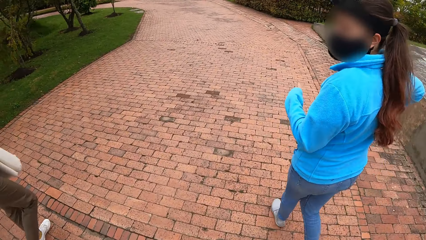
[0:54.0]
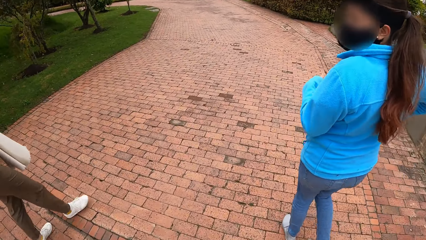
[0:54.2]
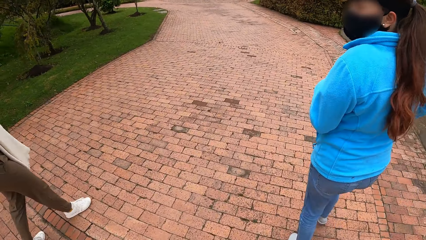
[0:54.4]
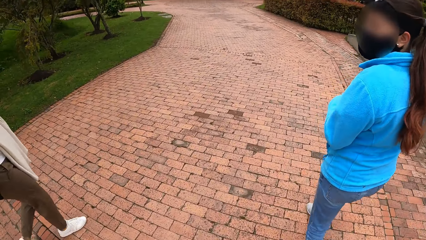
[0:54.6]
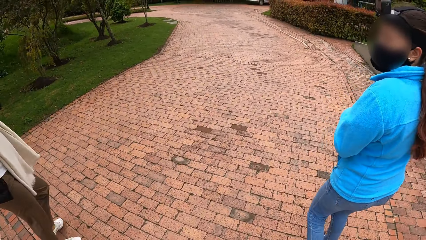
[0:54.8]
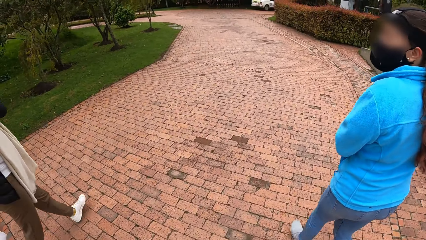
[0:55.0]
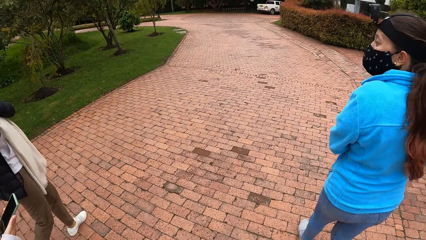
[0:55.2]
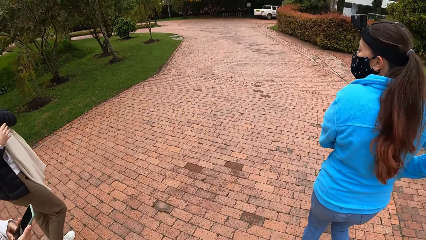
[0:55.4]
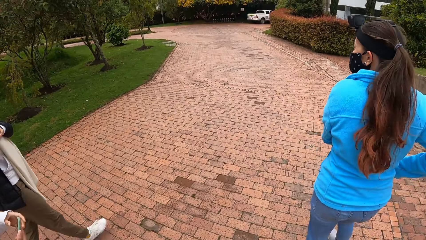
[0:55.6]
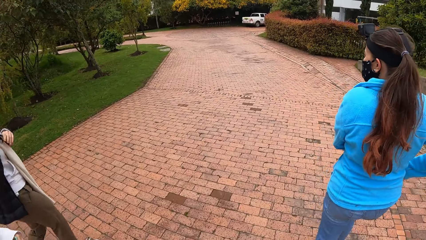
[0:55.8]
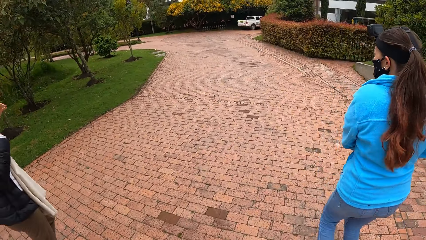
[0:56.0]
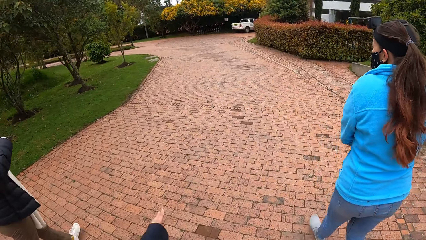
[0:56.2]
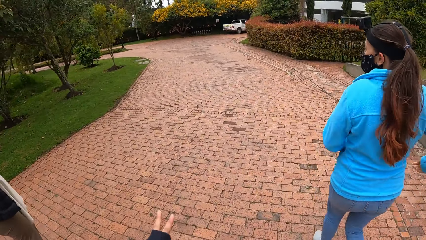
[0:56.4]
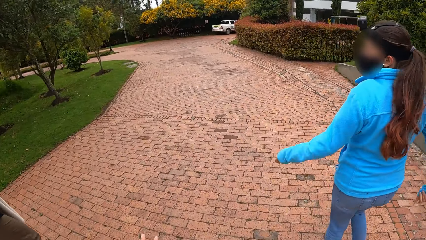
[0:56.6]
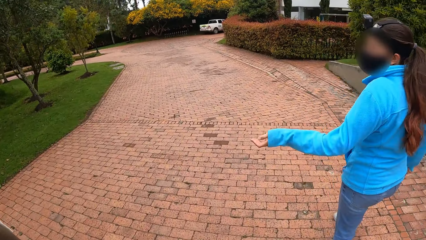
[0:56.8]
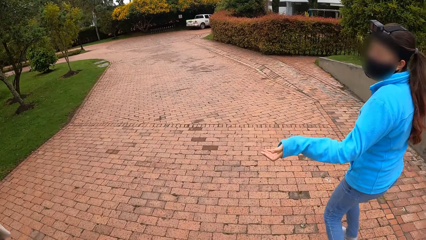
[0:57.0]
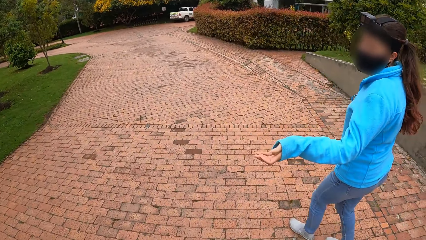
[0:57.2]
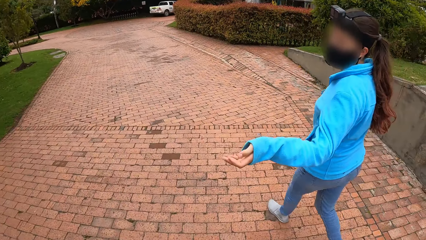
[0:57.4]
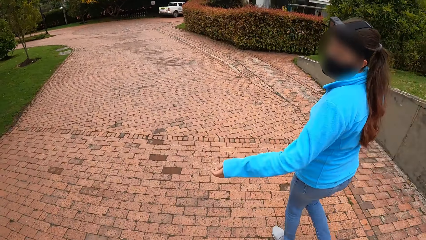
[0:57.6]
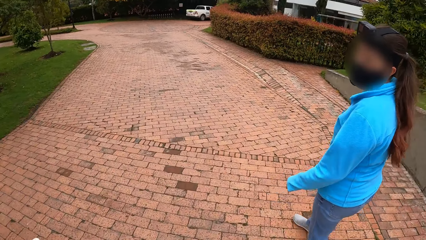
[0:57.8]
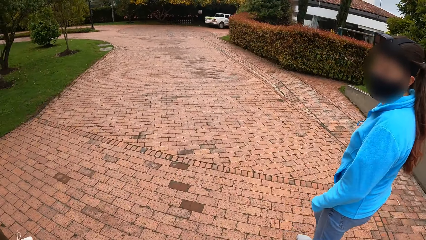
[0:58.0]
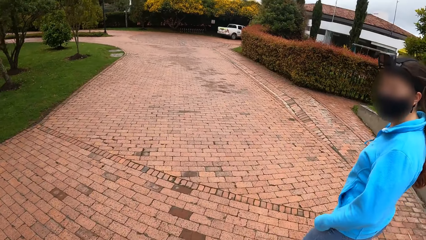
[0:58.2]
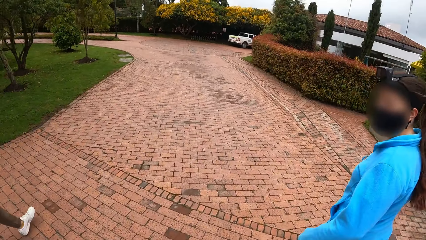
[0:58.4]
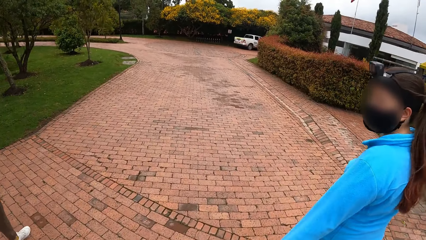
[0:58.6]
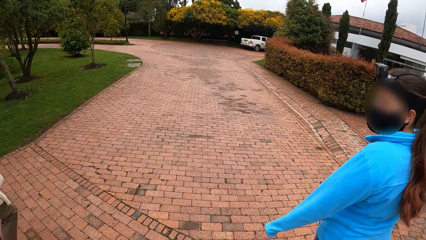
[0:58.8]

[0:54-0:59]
A woman puts the phone in her pocket with her right hand.

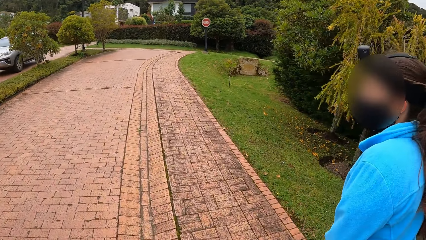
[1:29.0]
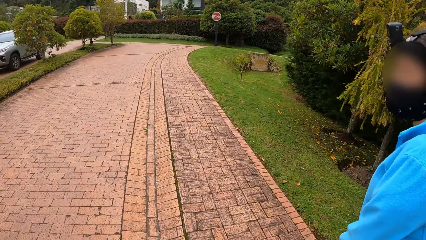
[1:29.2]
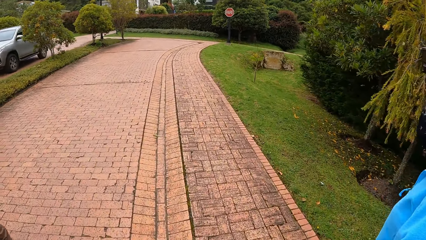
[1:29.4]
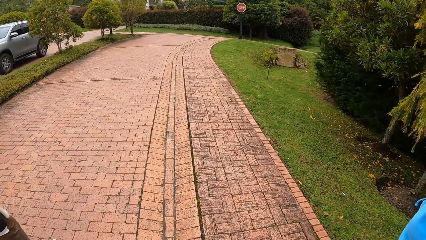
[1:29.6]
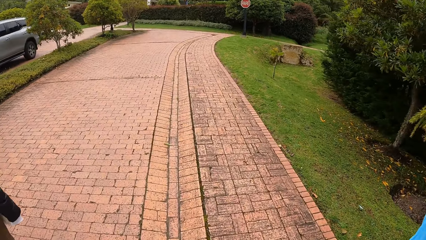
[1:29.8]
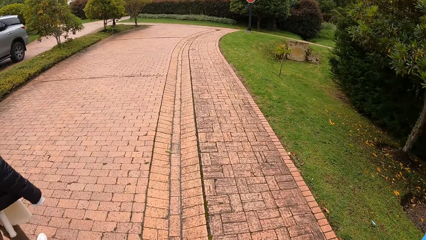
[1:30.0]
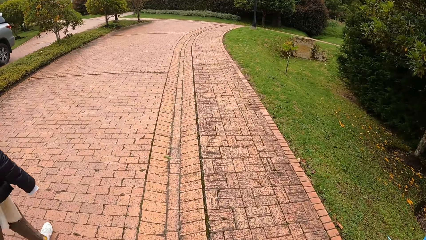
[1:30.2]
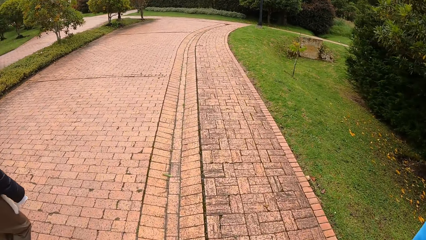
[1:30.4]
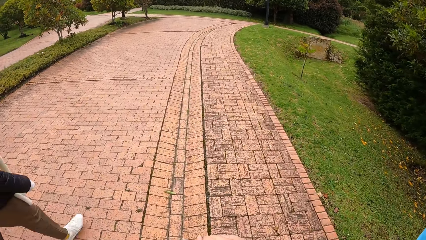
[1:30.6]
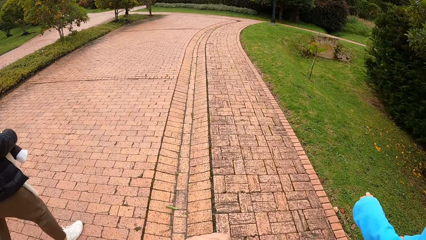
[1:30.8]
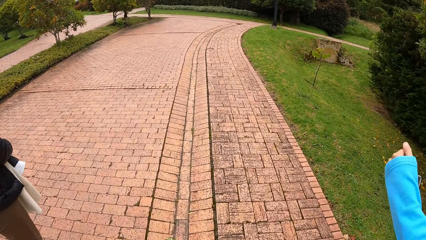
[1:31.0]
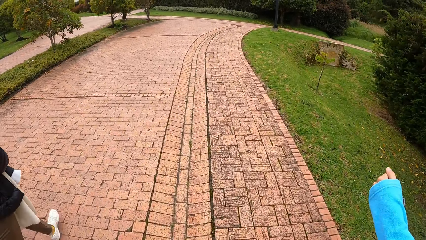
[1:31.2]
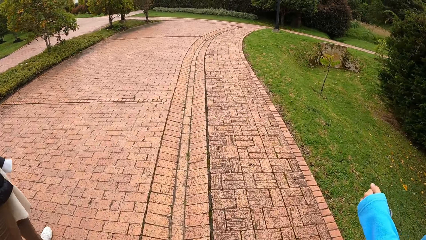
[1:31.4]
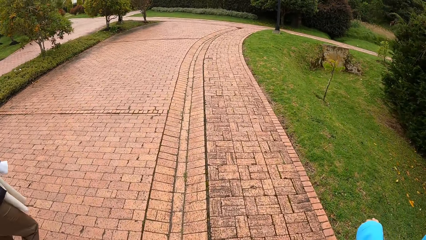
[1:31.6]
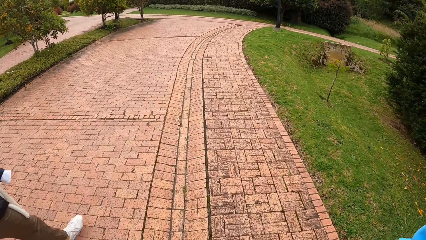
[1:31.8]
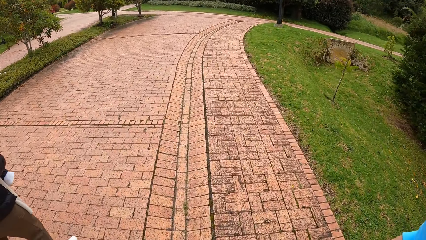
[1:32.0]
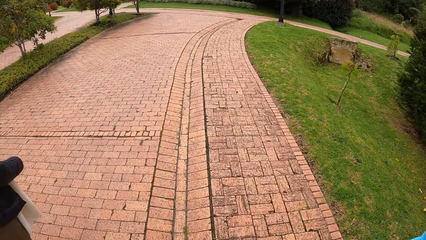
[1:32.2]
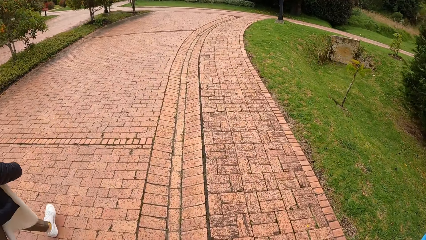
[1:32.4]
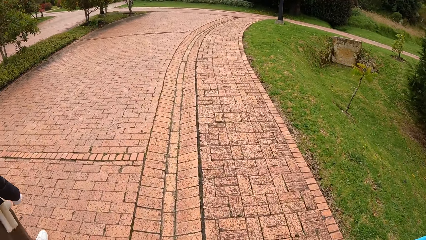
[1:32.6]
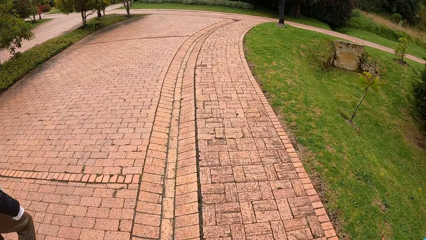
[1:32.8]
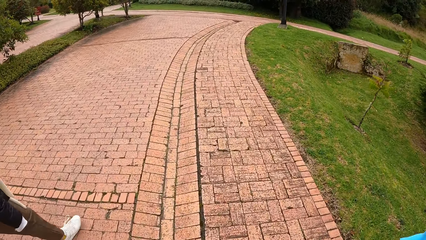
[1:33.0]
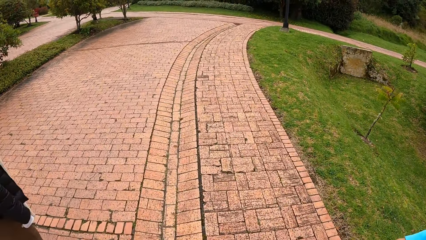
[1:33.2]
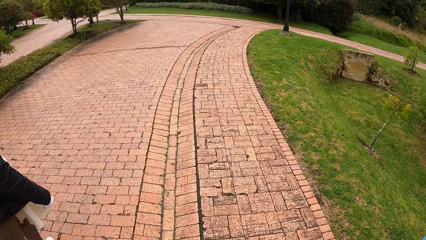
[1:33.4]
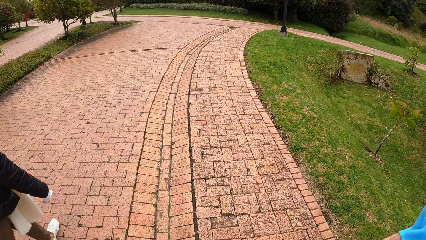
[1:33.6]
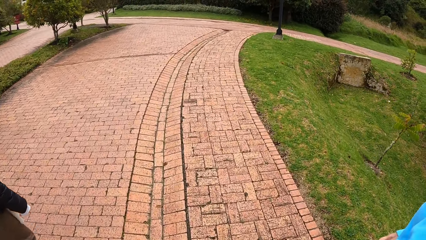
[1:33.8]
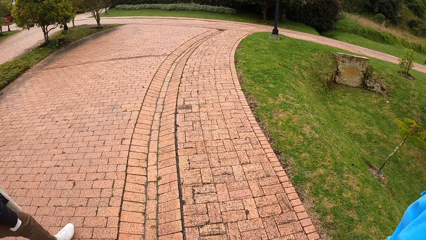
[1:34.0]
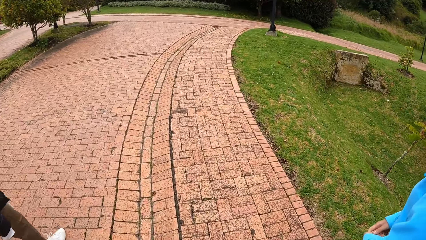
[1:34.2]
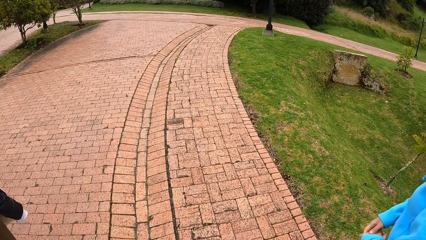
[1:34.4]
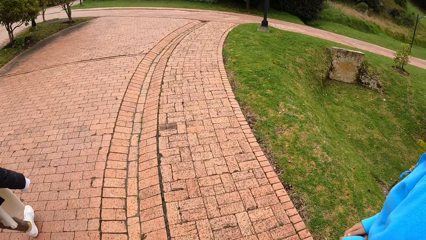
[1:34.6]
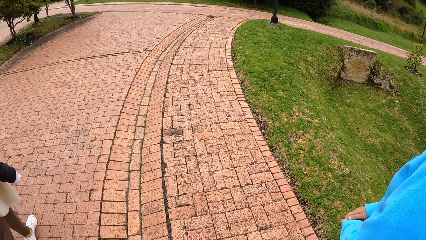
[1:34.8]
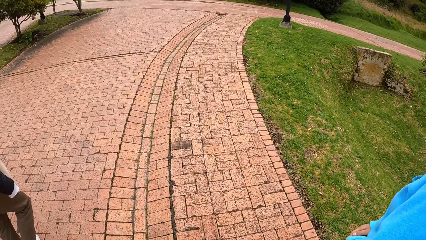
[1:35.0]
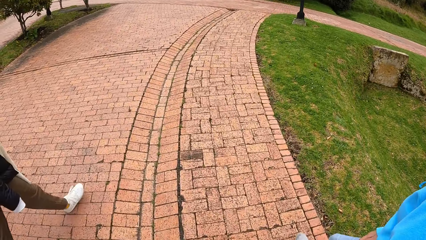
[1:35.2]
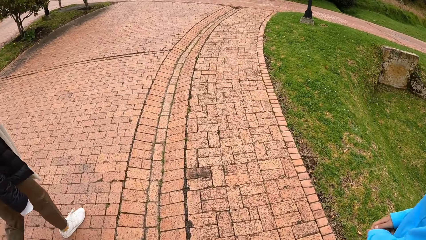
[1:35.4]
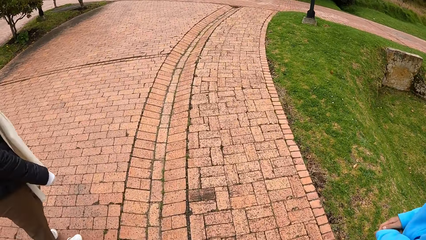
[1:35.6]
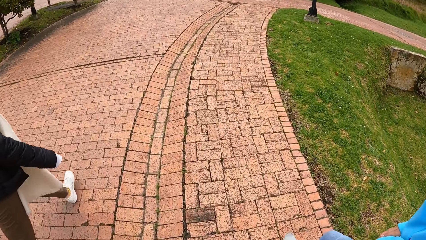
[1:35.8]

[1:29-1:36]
A silver jeep drives past the camera wearer, a woman, another woman and a third woman.

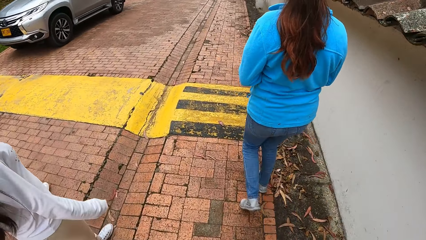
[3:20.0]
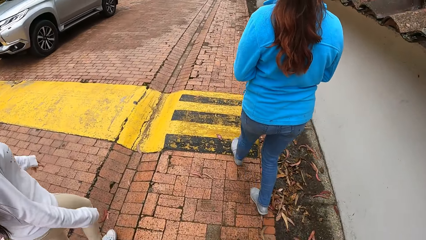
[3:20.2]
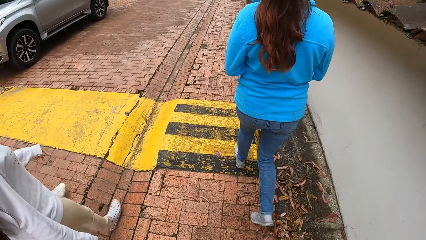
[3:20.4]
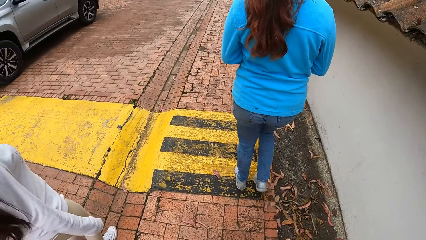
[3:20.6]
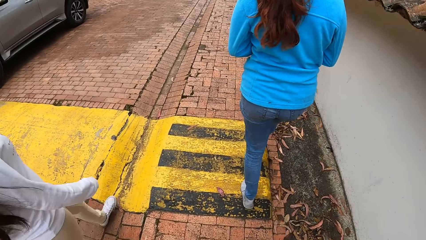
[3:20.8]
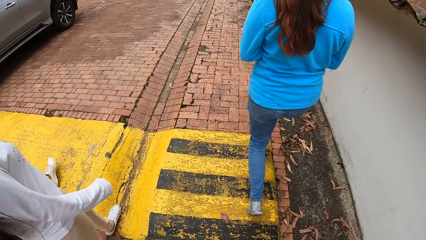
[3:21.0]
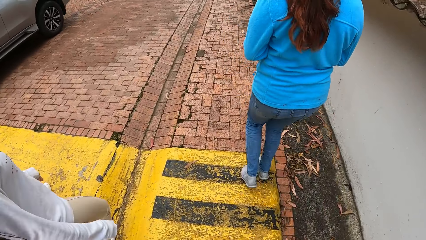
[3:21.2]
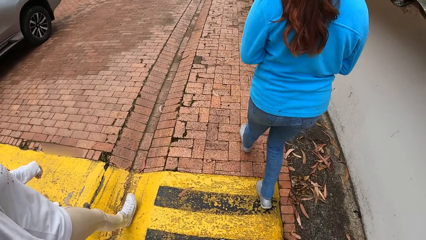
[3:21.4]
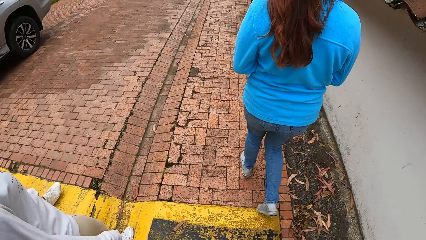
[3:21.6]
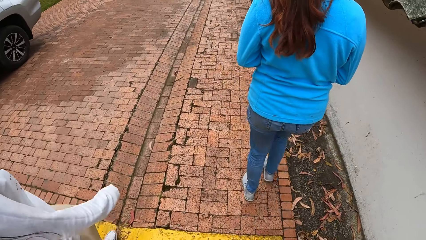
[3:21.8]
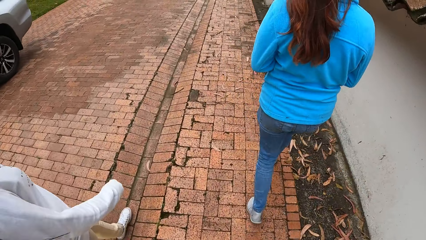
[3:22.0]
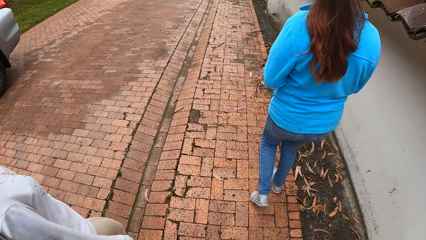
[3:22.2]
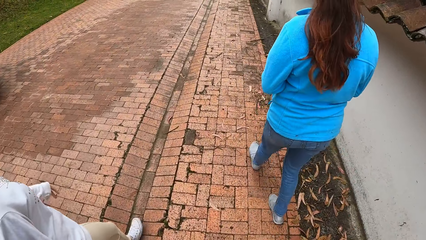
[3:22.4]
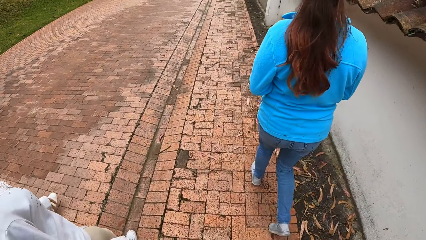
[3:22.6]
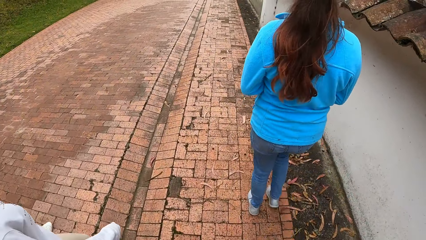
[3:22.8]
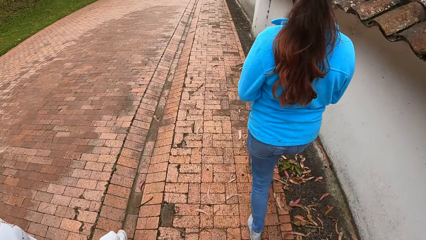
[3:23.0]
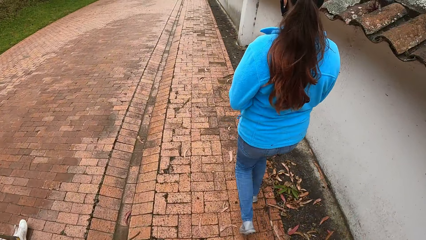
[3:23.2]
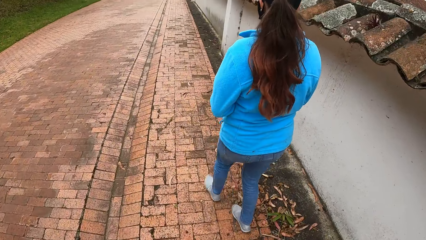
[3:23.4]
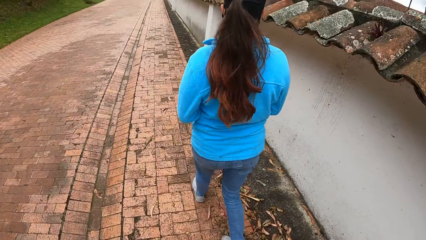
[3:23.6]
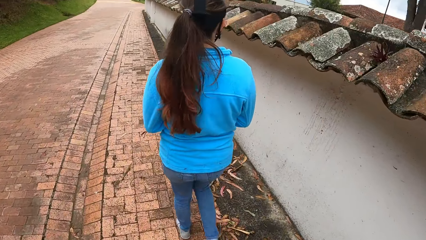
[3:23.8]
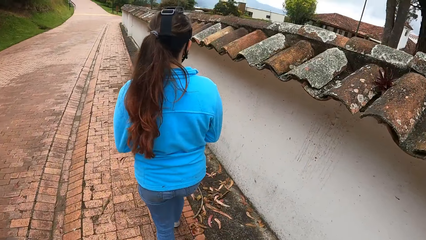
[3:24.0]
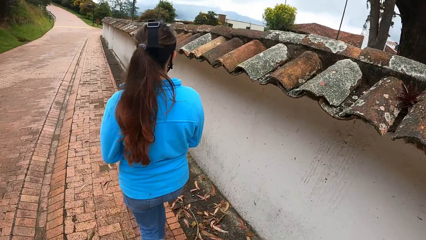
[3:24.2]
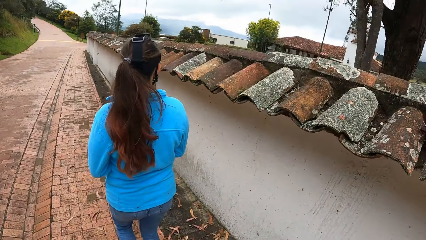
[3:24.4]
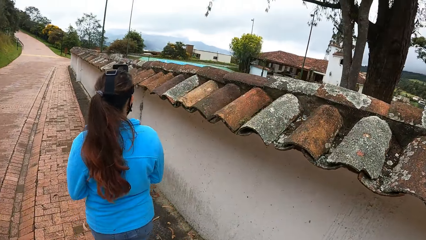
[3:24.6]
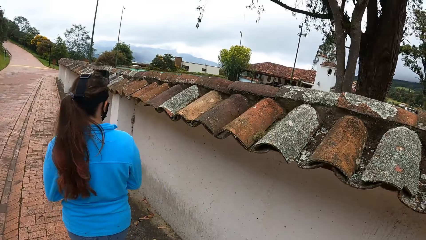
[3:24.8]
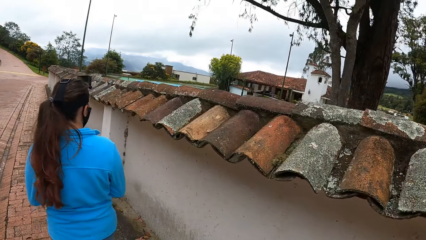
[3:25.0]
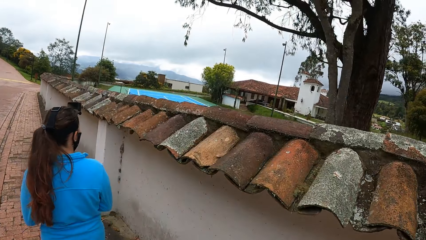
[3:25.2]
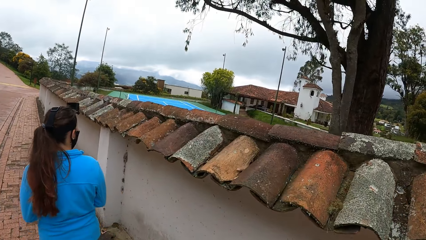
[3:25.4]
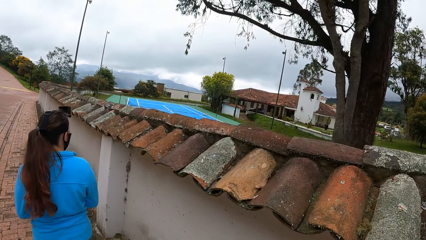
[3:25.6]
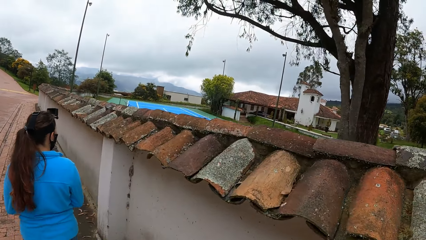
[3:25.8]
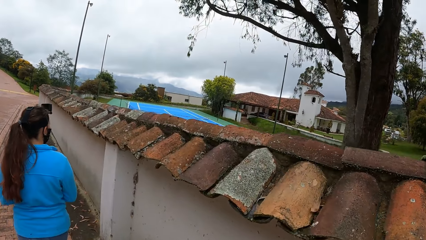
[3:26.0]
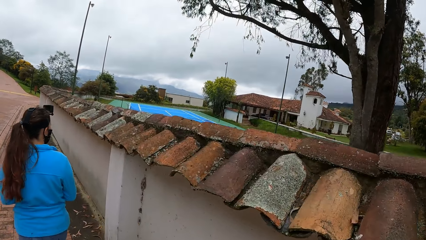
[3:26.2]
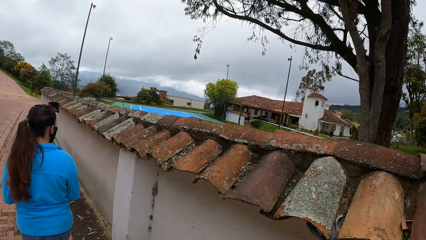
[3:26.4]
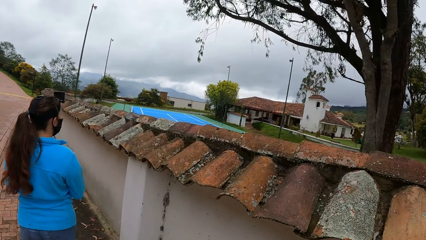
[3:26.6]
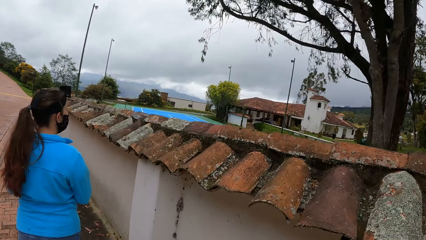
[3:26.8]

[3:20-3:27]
A silver jeep drives past the camera wearer.
